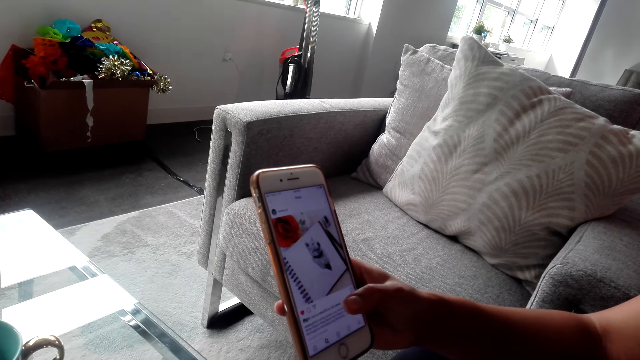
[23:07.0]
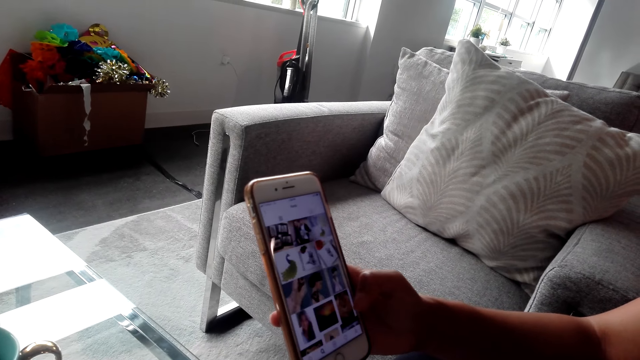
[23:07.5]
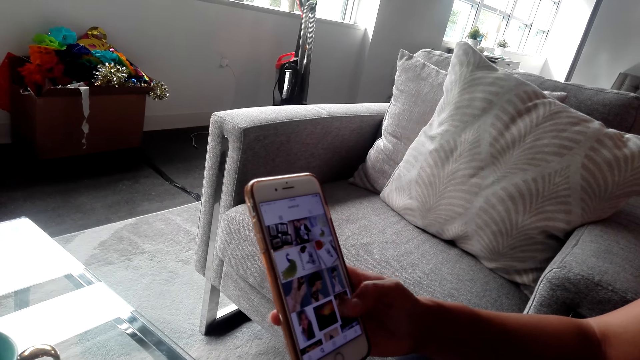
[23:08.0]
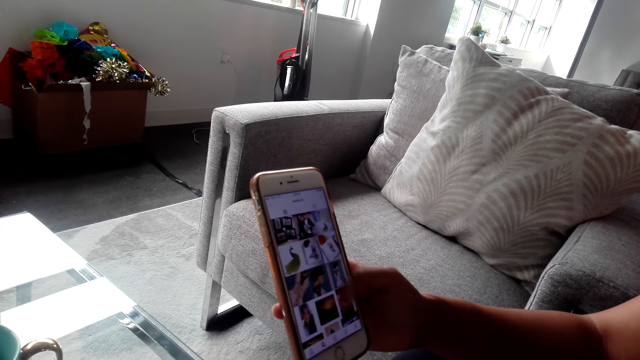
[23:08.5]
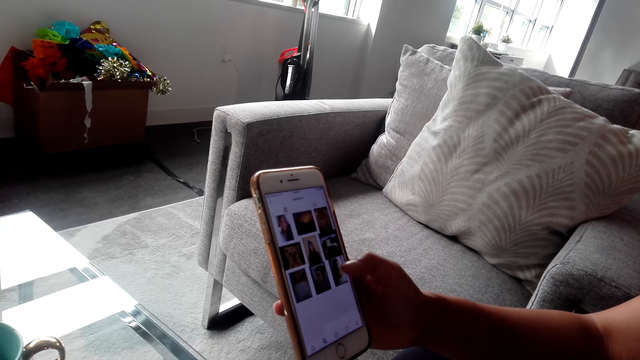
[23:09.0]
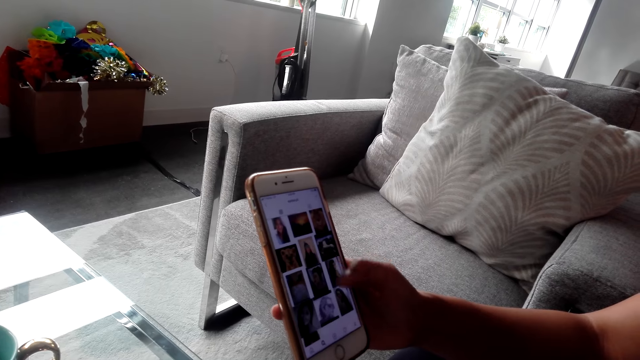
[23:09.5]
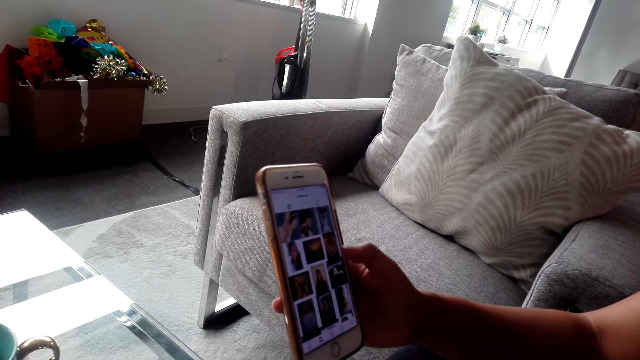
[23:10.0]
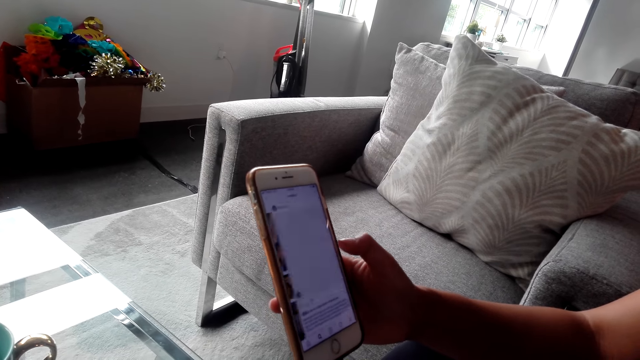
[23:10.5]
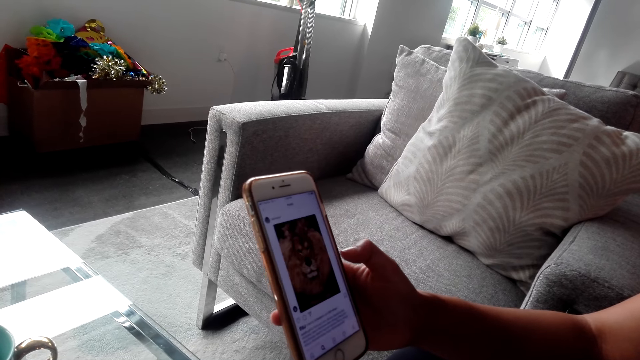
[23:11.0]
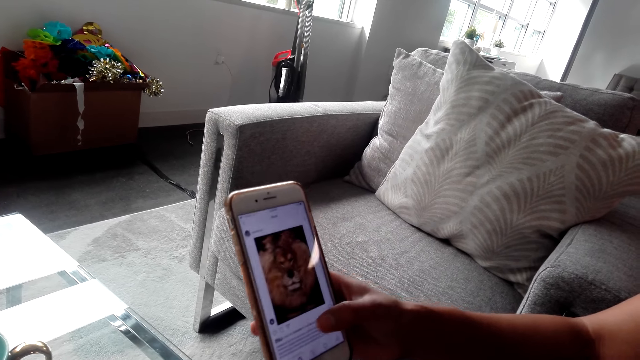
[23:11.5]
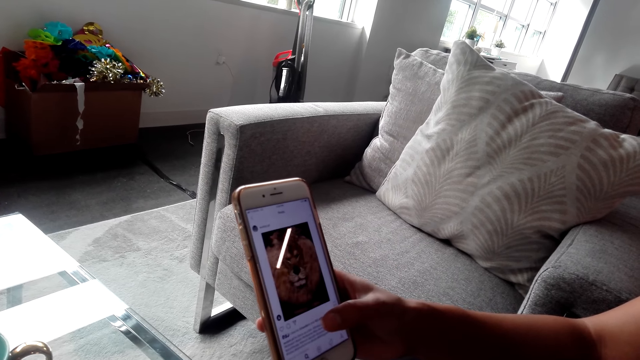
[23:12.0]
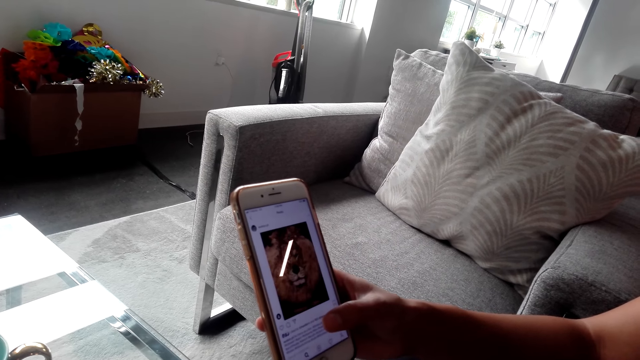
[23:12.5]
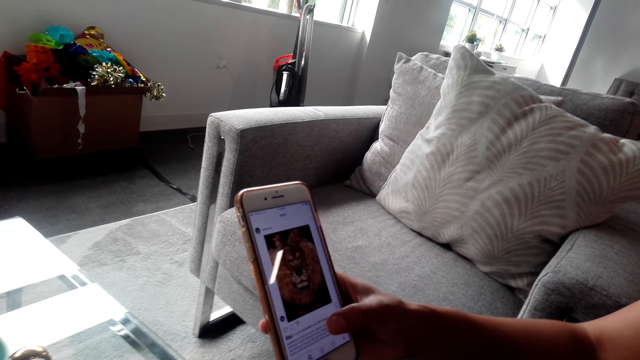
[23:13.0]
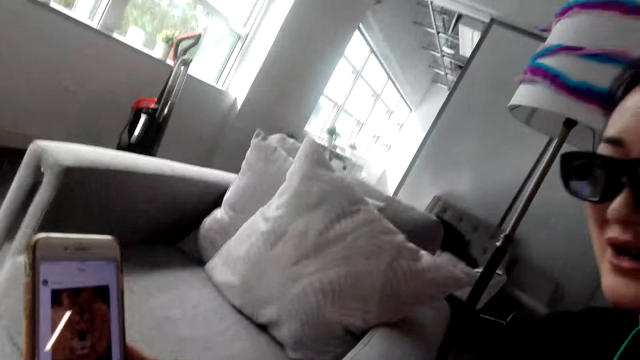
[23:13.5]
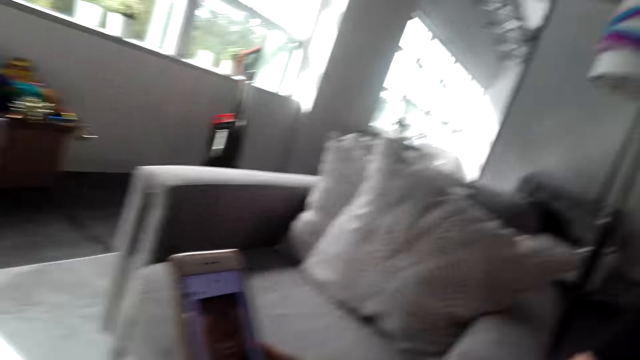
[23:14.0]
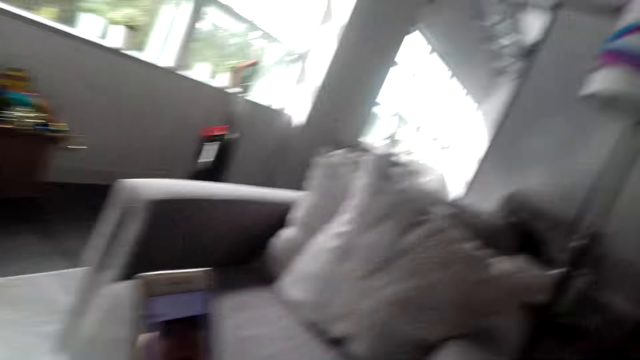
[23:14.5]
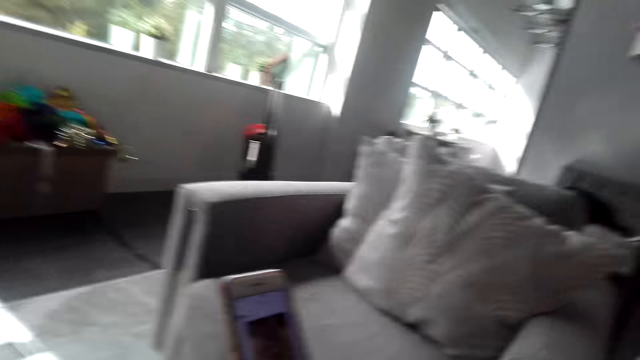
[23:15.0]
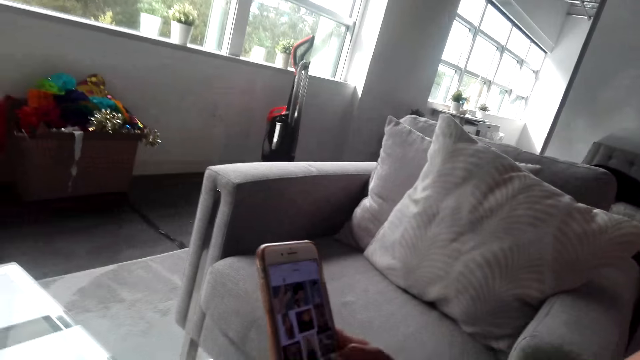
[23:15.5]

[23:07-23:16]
A woman scrolls up the phone screen.

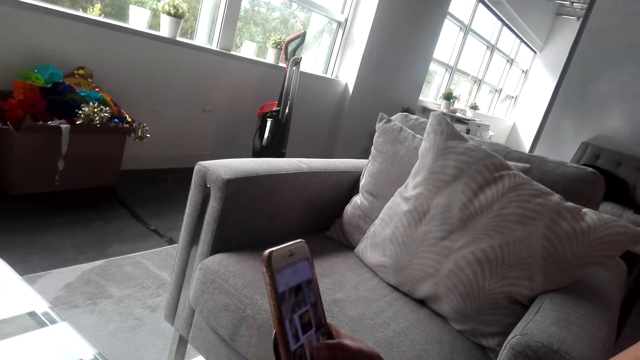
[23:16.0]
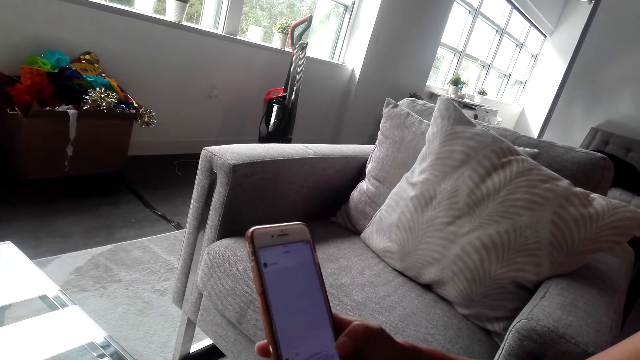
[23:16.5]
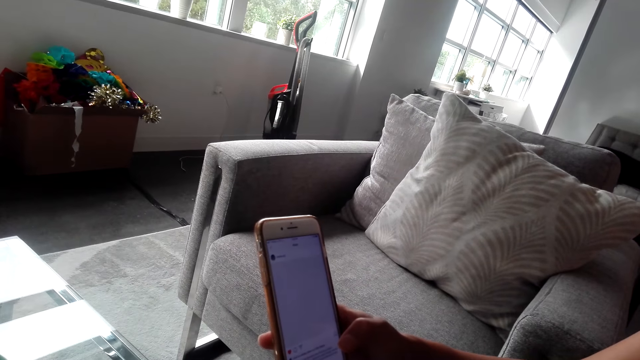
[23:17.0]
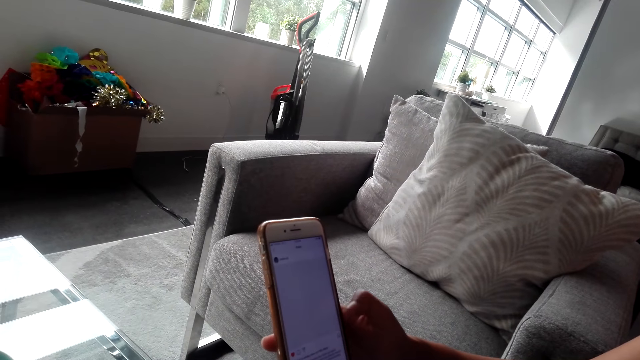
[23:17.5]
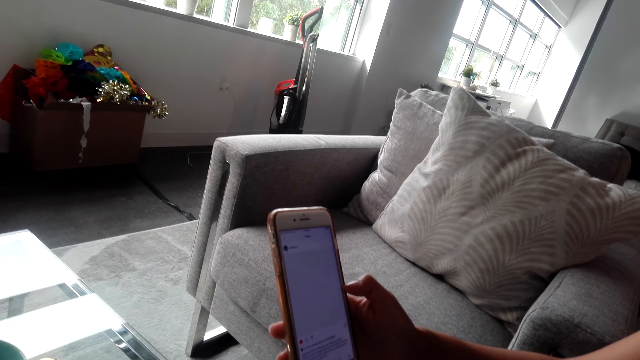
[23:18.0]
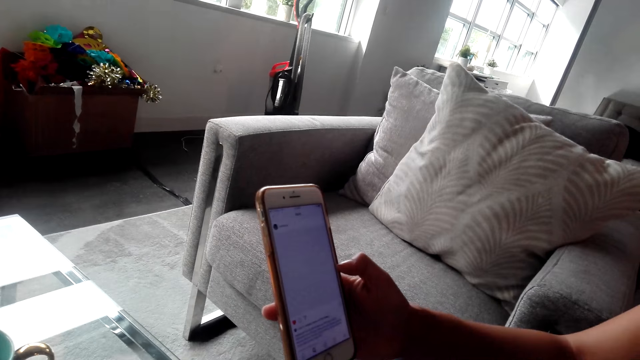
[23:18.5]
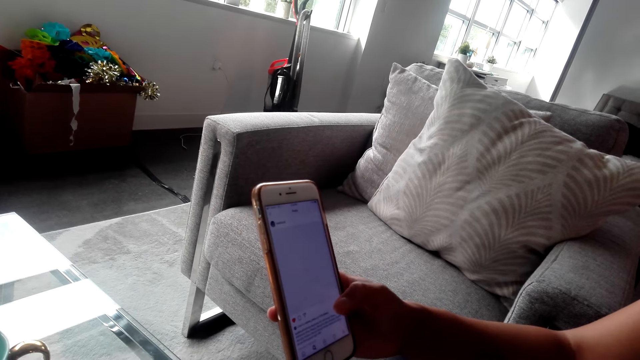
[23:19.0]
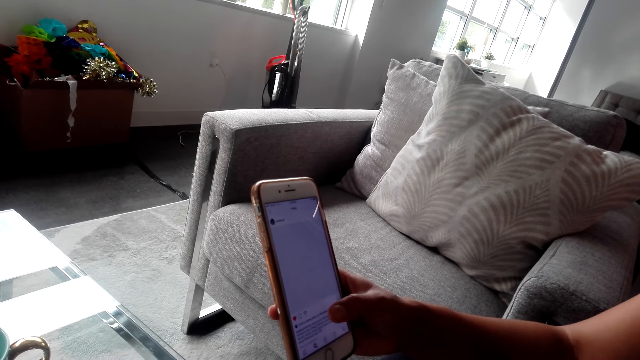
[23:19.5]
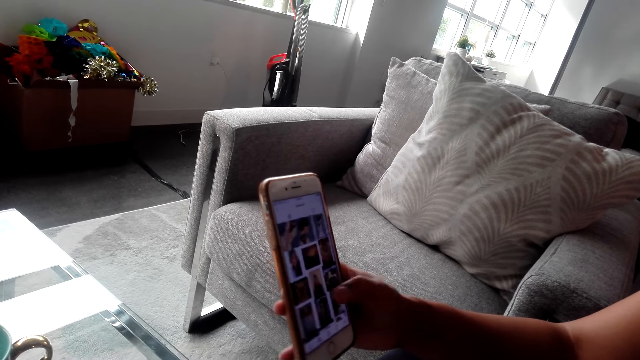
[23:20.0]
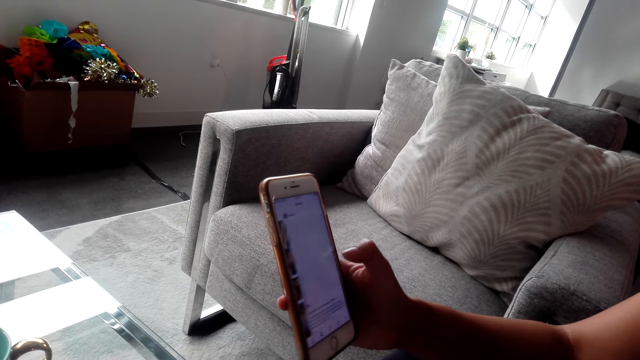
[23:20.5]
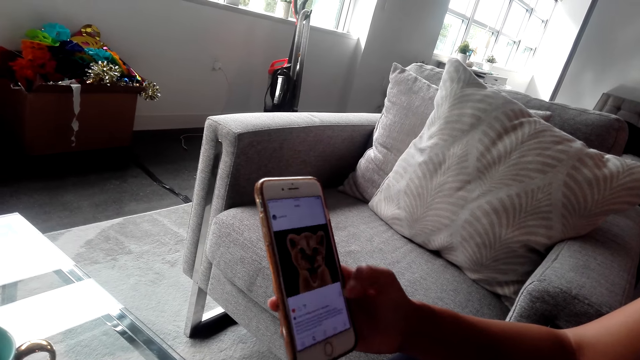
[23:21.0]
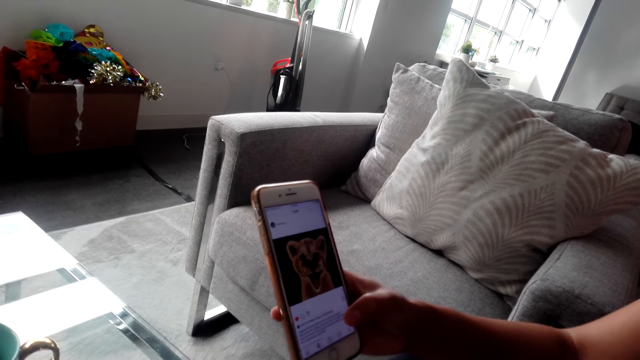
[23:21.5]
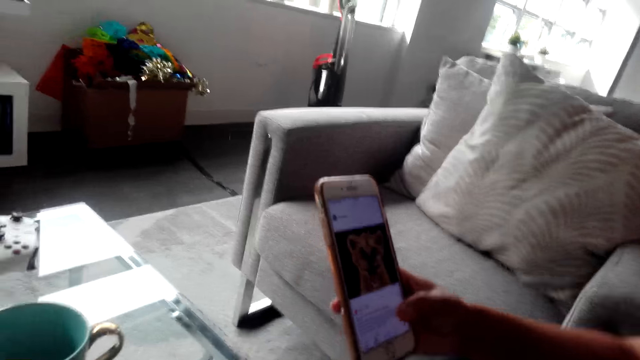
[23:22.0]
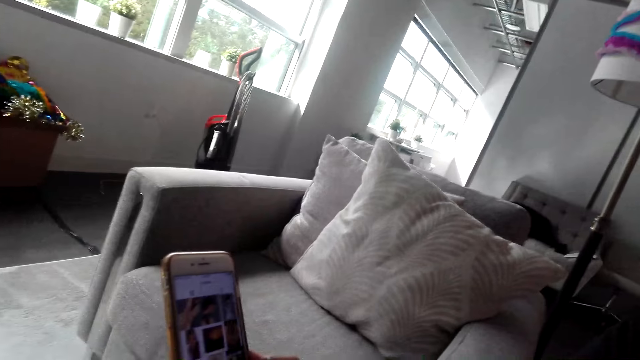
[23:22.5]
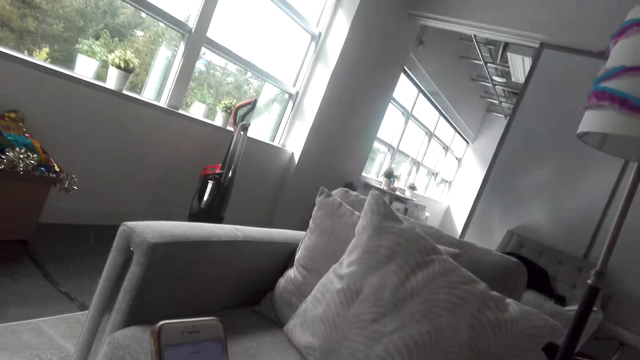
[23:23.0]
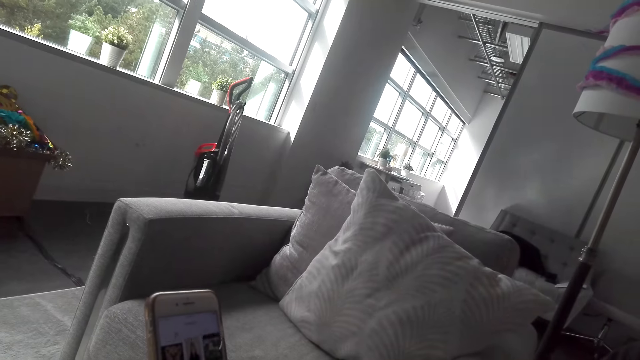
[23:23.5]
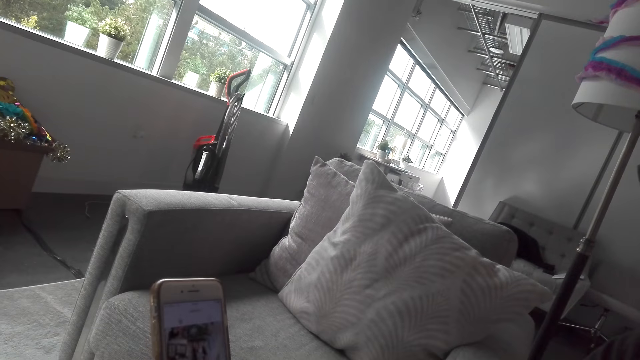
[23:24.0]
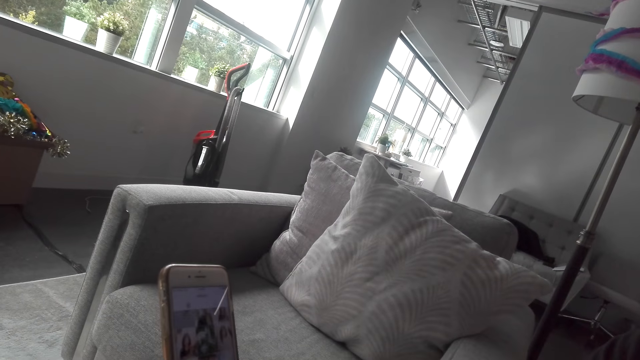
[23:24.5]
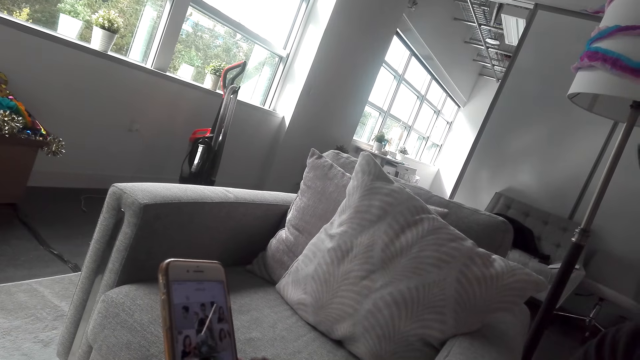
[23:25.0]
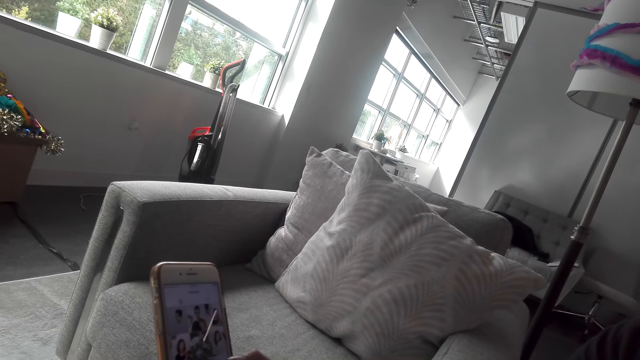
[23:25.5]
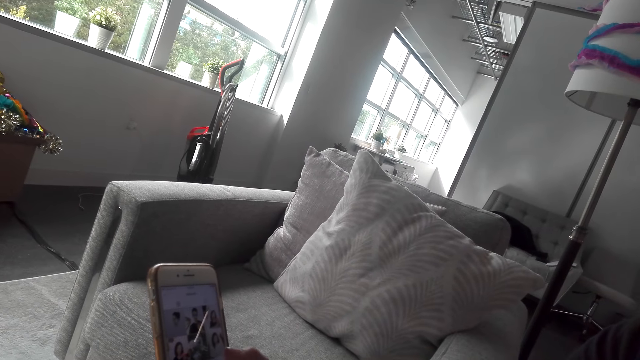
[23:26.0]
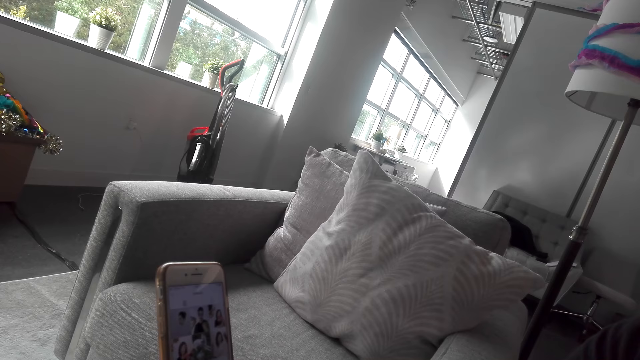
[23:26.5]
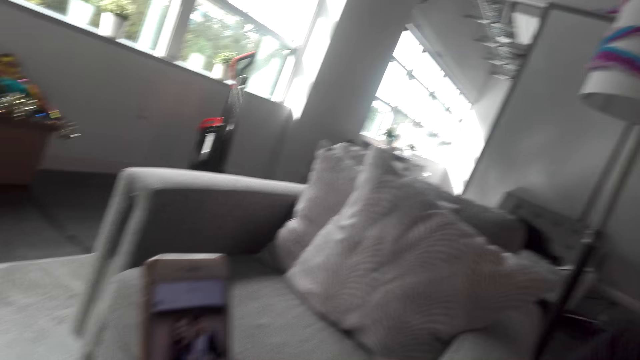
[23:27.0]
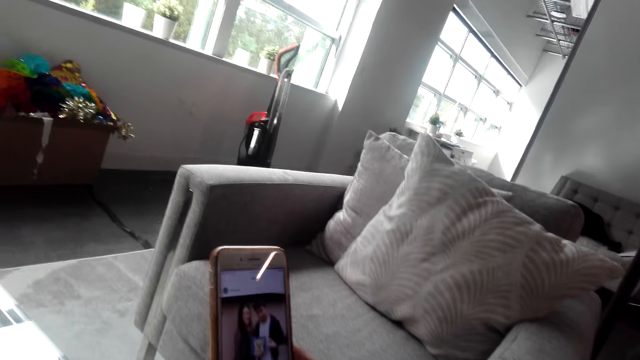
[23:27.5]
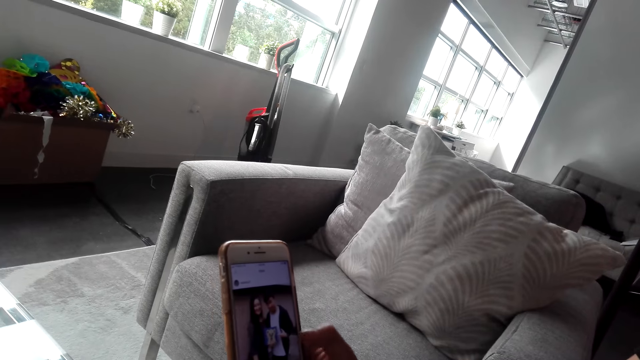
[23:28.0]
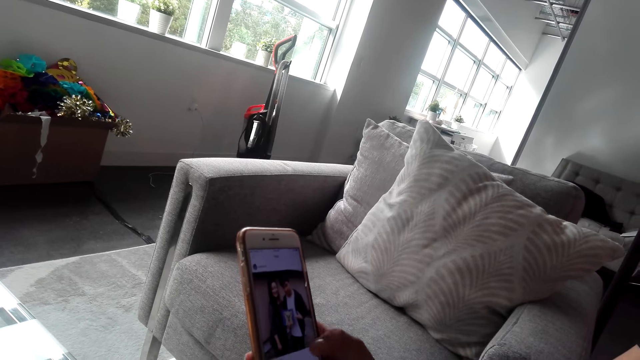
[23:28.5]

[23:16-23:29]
A woman swipes the phone screen. The woman swipes the phone screen again.
